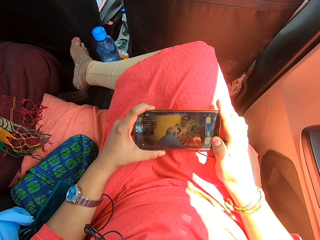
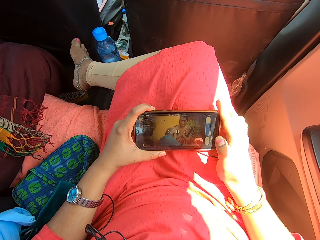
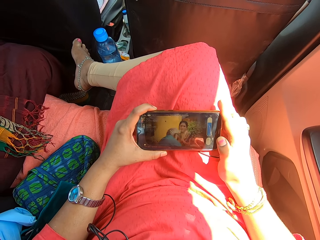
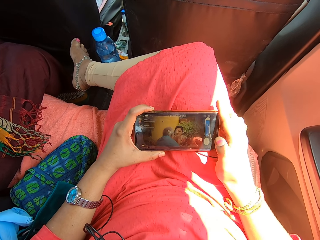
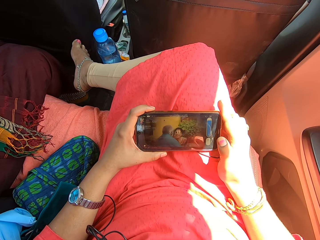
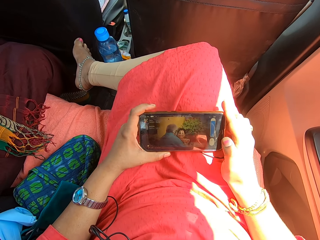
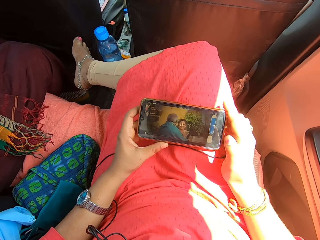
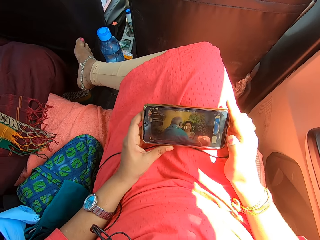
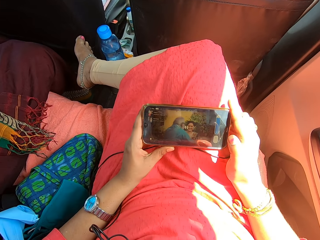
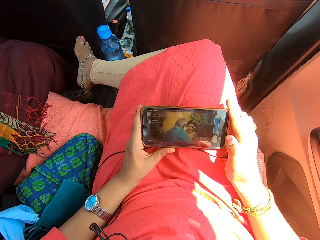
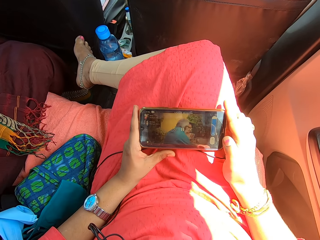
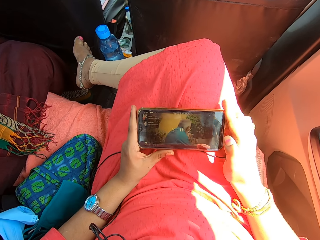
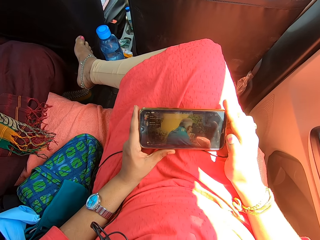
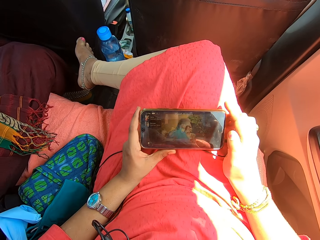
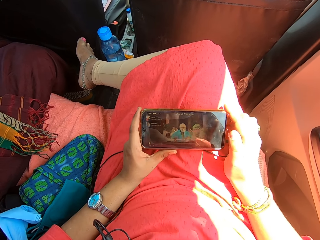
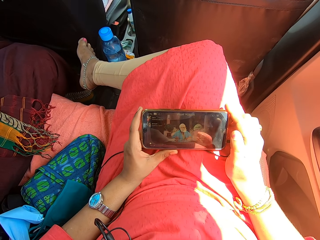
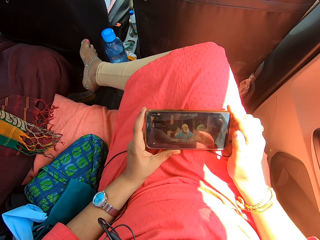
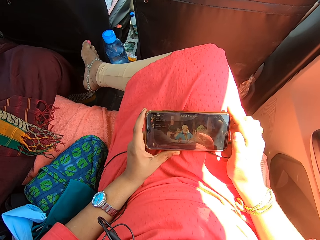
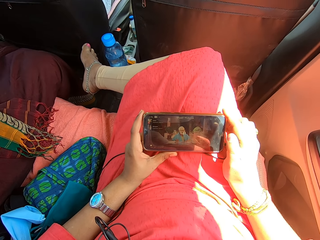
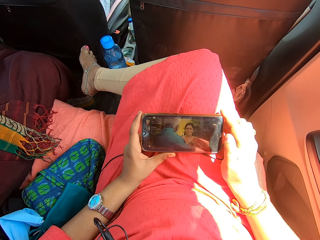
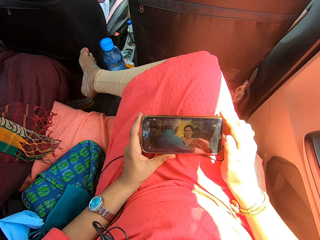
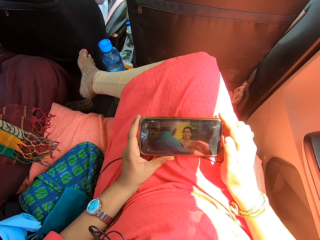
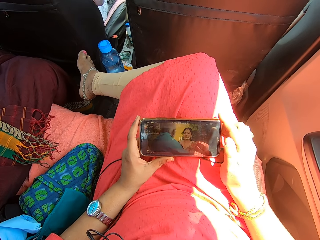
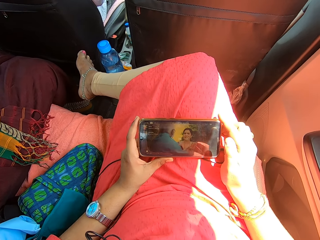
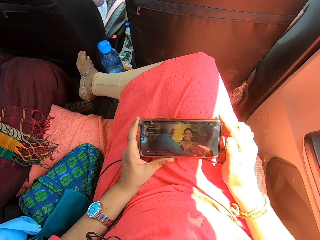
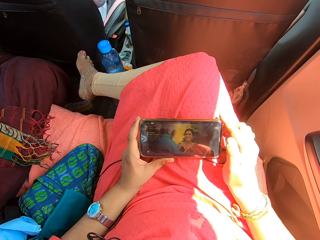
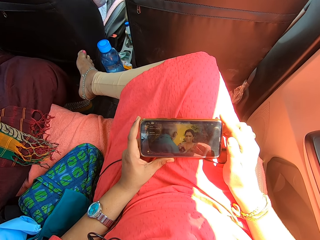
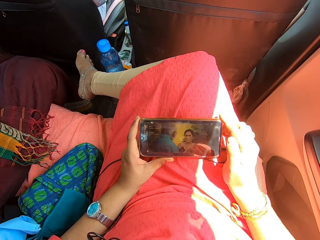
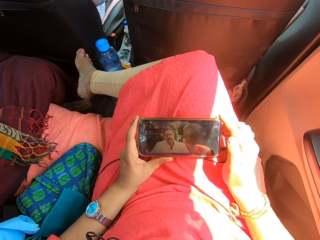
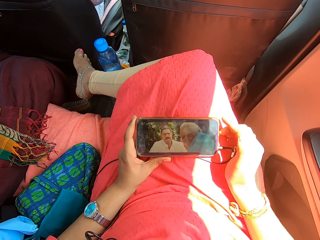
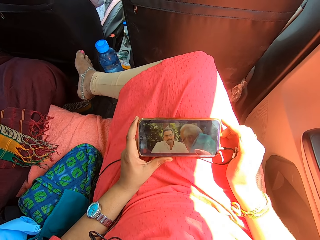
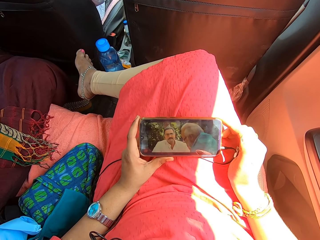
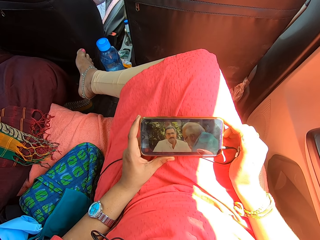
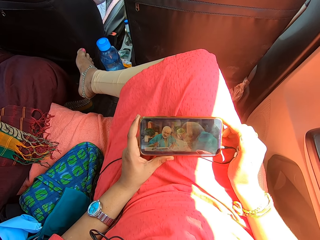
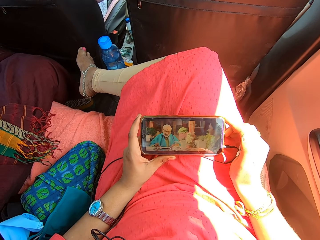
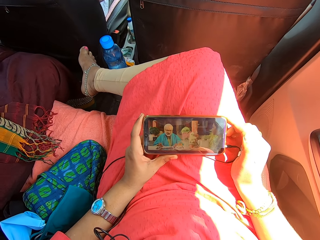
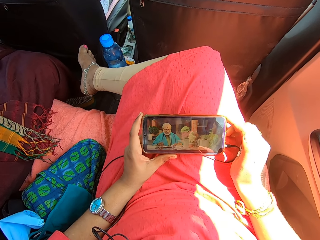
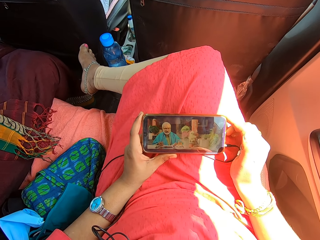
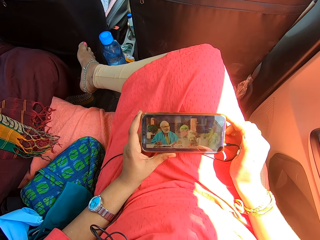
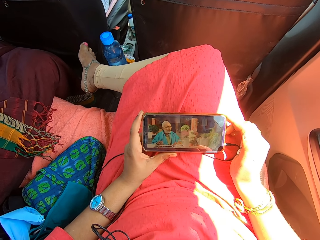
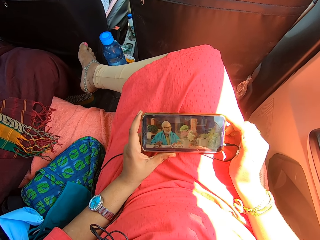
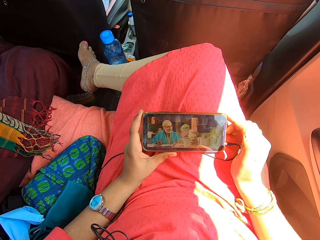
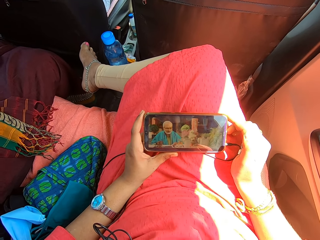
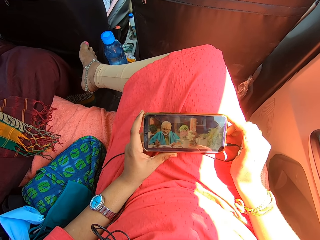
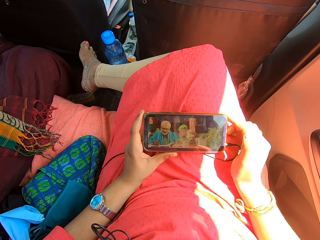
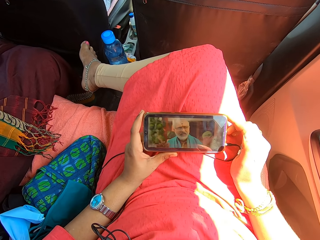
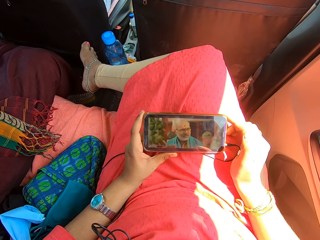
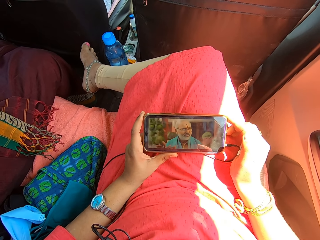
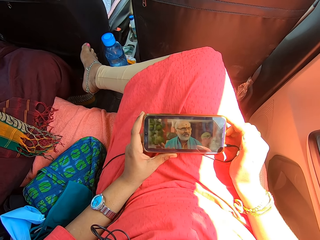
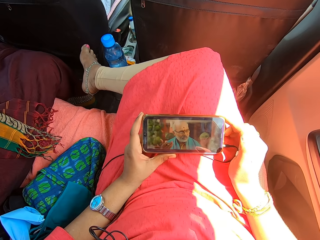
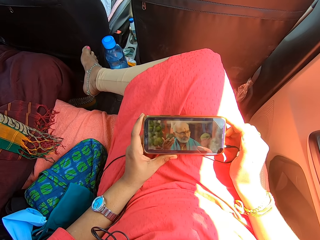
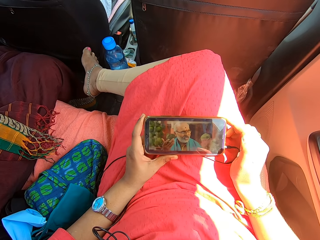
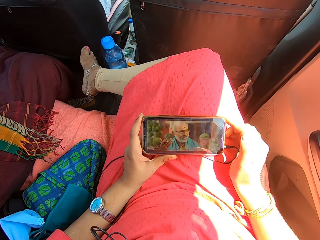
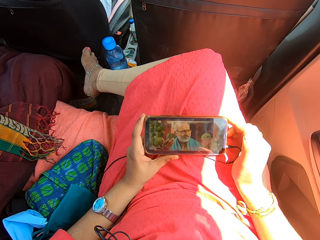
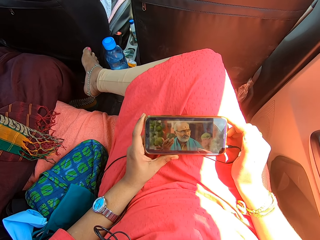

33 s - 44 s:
The camera wearer looks at the mobile phone.

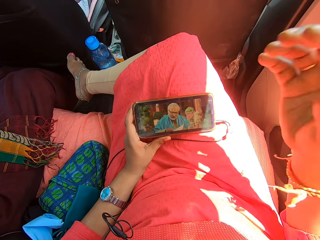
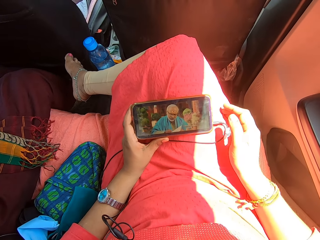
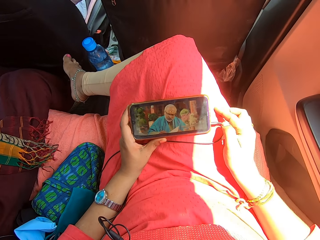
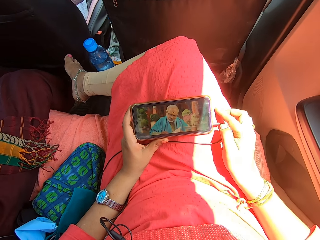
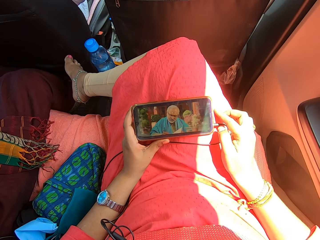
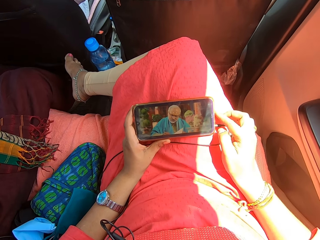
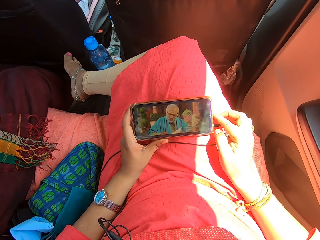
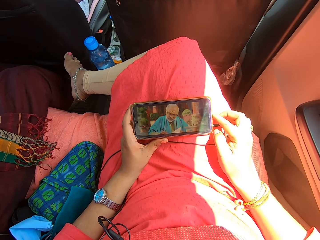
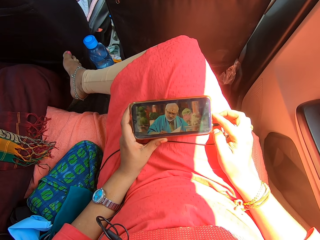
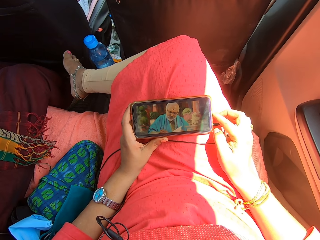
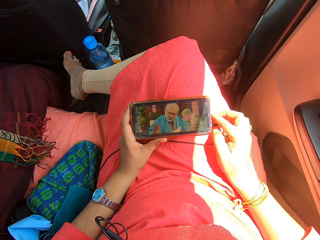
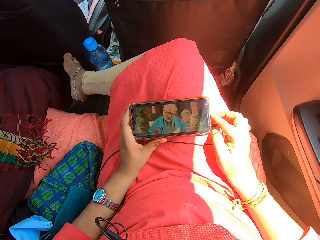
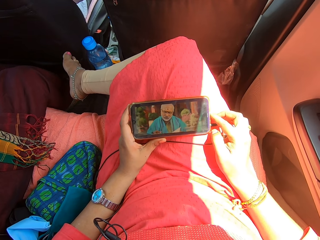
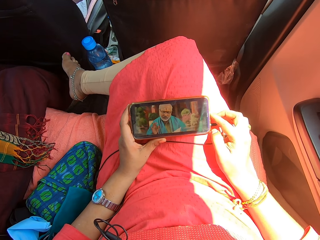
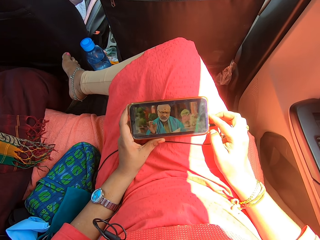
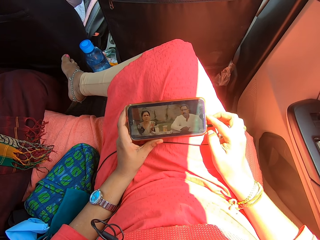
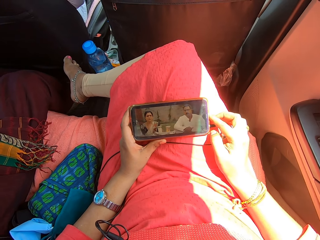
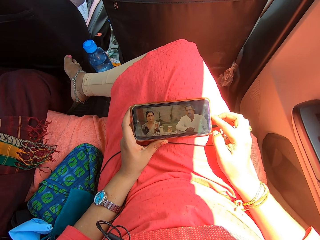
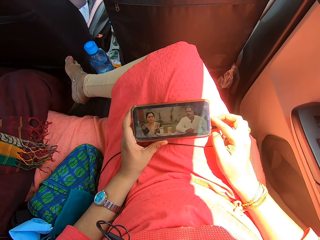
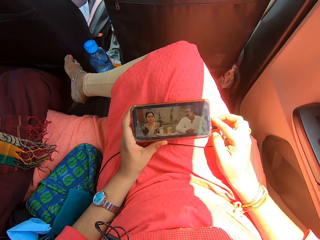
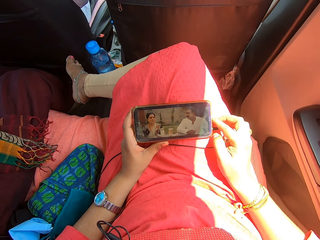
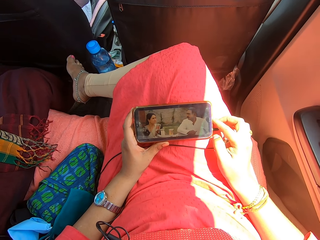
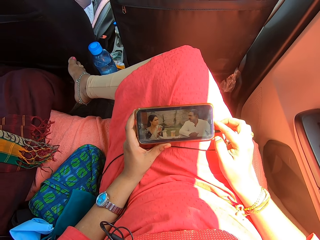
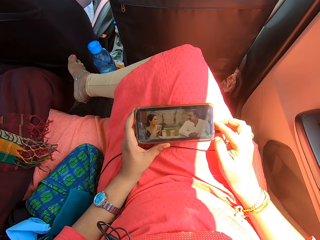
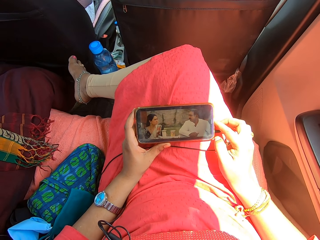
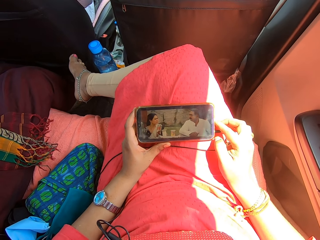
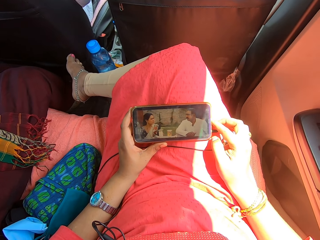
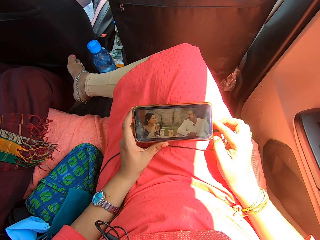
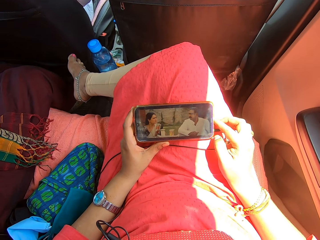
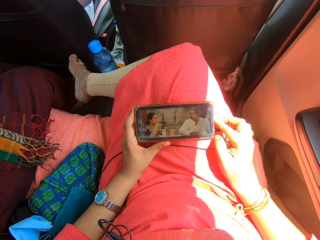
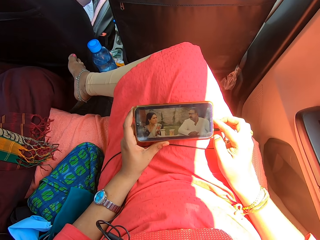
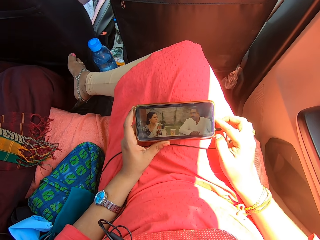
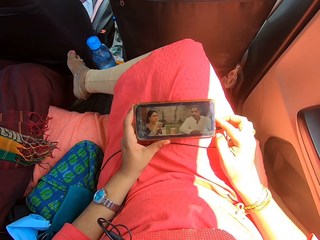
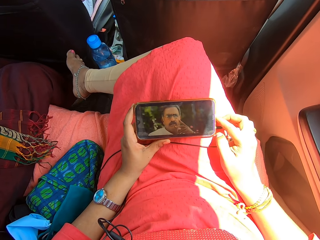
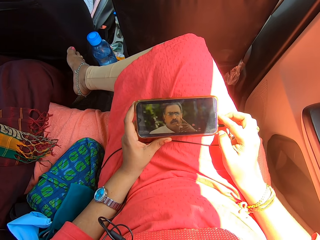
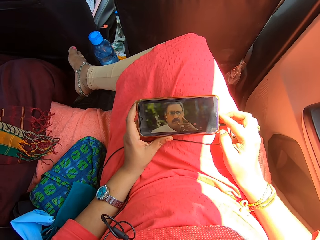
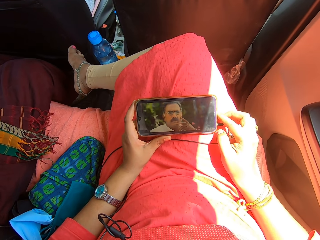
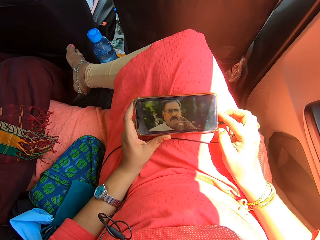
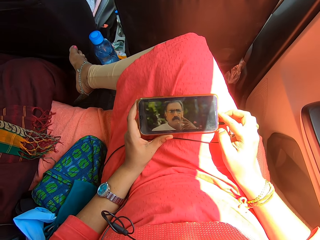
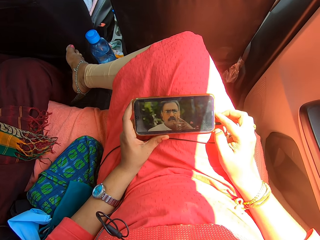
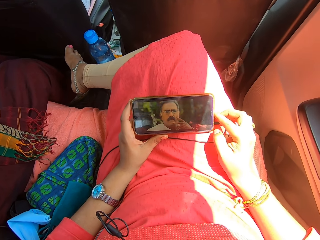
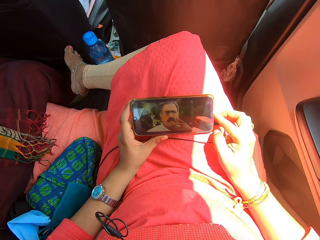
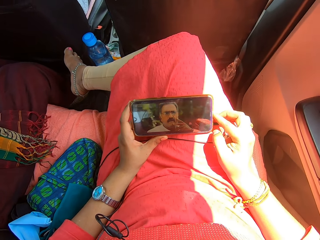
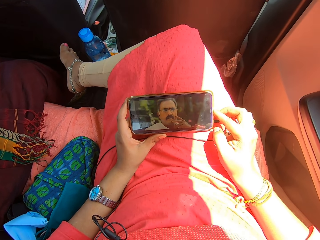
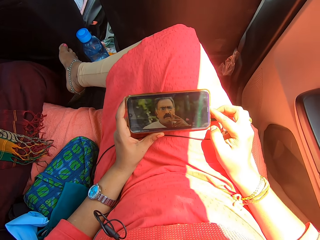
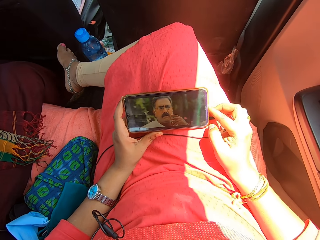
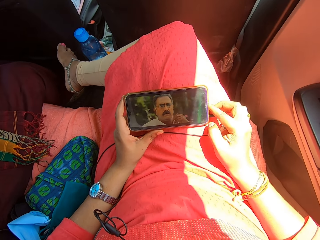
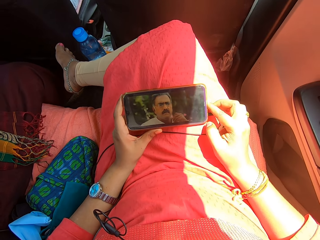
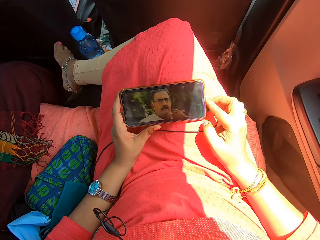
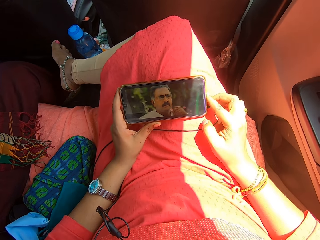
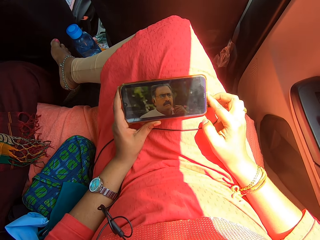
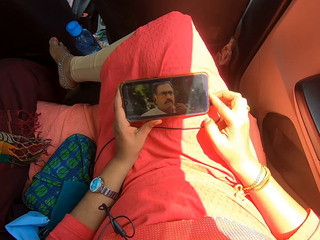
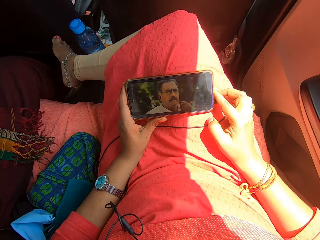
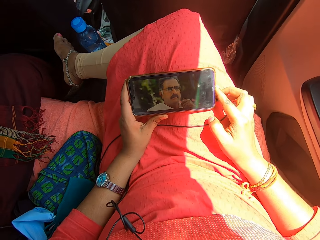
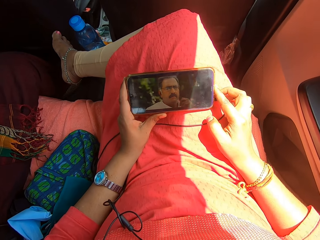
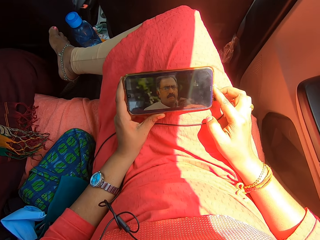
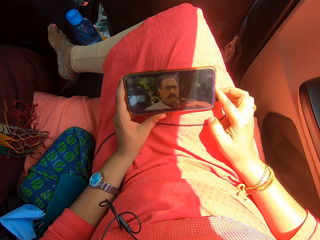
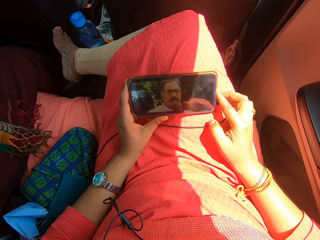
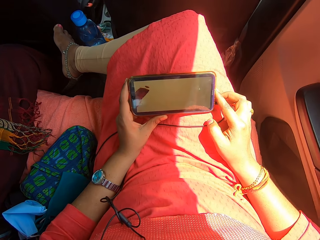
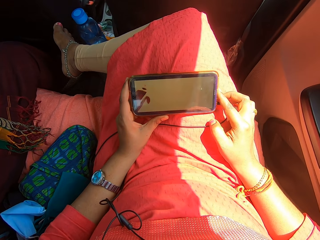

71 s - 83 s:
The camera wearer drops the hand down. They look at the mobile phone.
